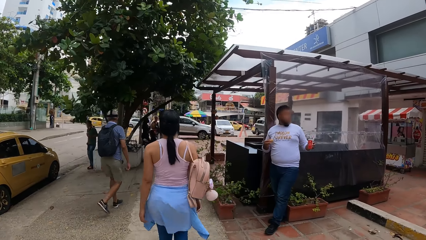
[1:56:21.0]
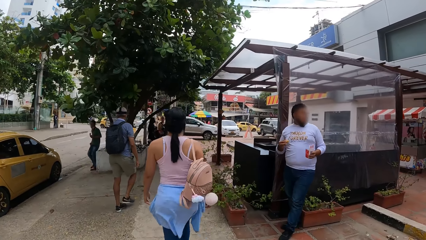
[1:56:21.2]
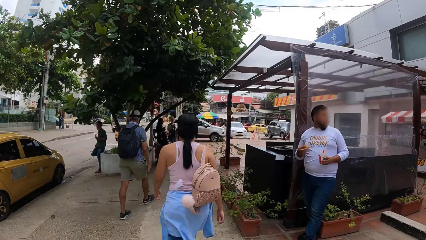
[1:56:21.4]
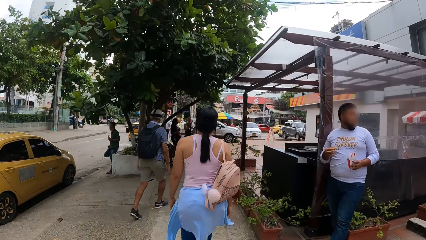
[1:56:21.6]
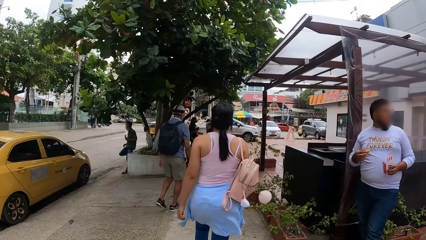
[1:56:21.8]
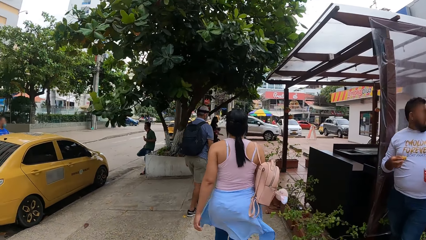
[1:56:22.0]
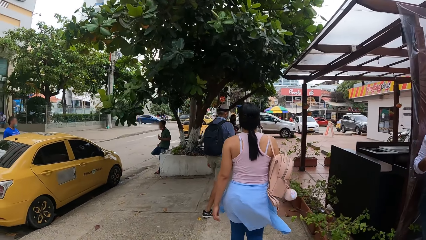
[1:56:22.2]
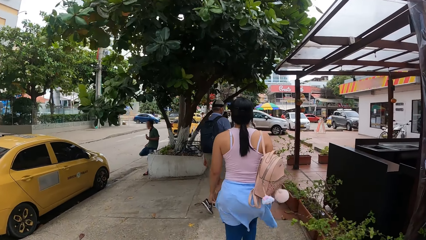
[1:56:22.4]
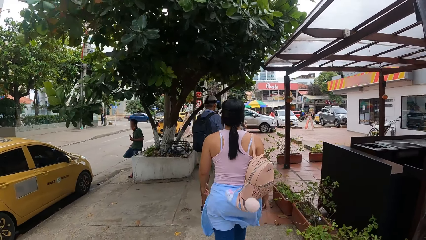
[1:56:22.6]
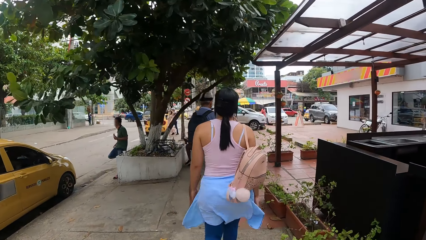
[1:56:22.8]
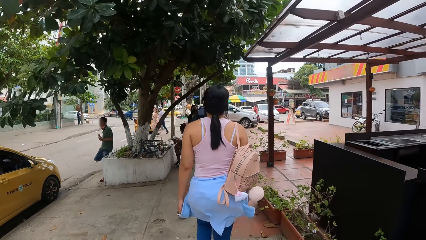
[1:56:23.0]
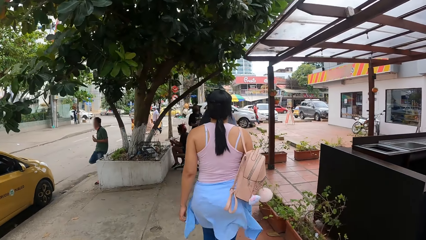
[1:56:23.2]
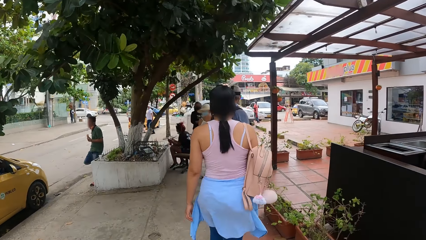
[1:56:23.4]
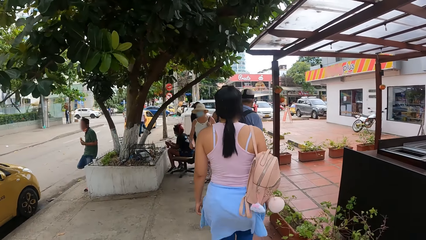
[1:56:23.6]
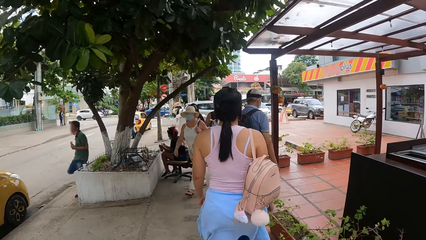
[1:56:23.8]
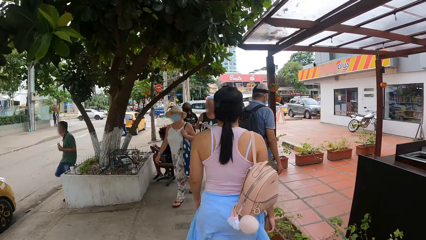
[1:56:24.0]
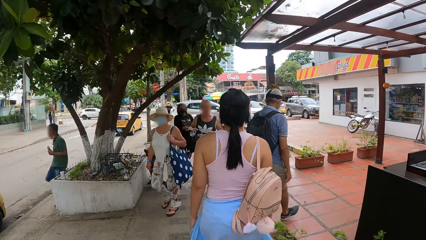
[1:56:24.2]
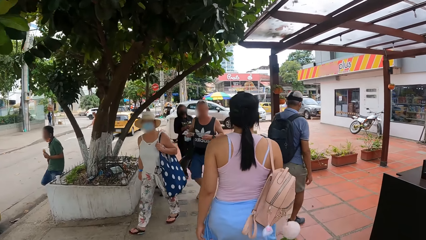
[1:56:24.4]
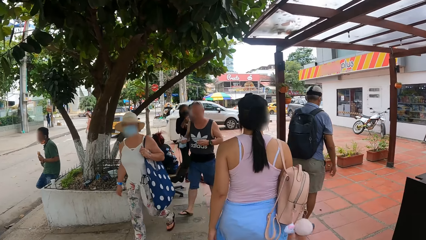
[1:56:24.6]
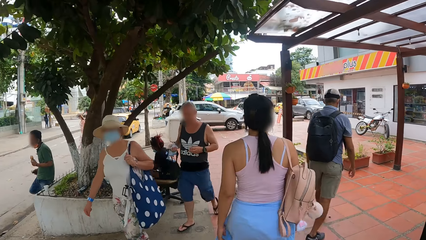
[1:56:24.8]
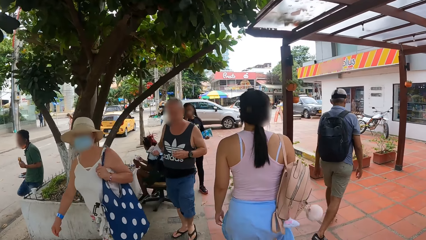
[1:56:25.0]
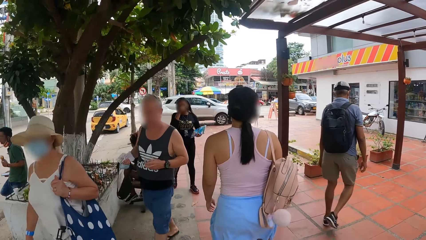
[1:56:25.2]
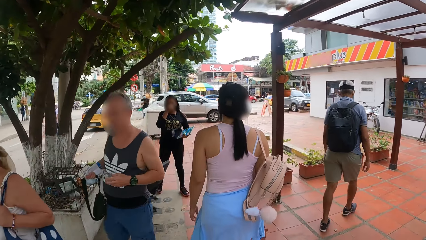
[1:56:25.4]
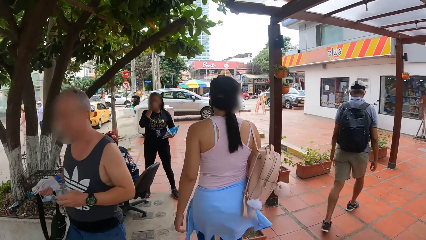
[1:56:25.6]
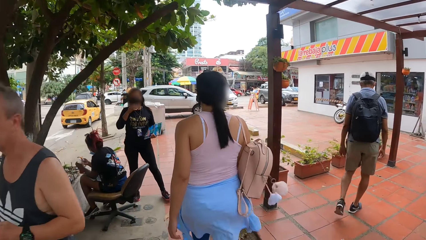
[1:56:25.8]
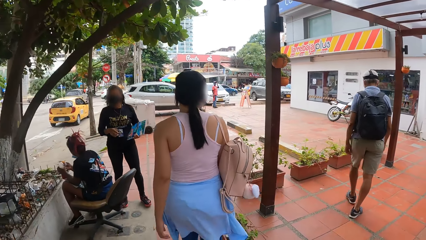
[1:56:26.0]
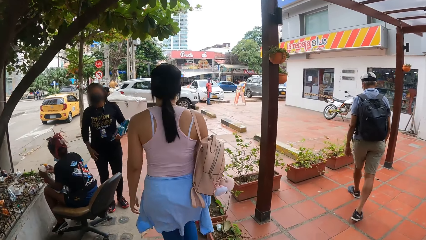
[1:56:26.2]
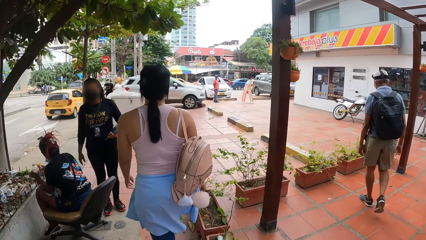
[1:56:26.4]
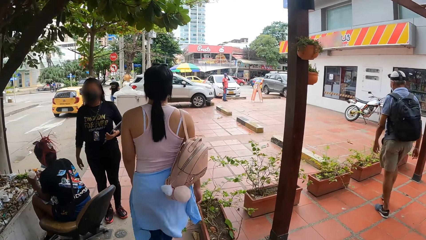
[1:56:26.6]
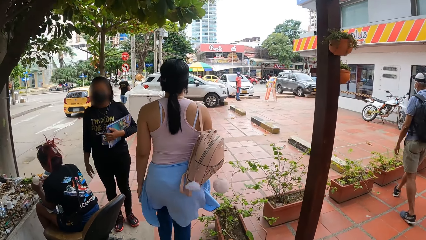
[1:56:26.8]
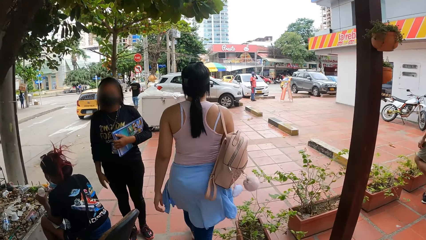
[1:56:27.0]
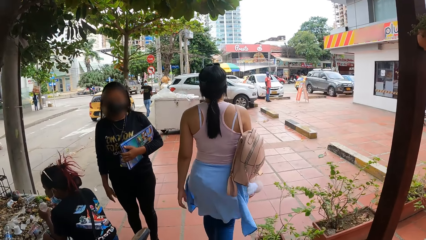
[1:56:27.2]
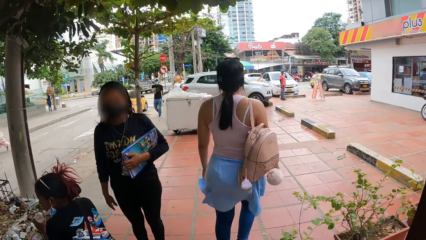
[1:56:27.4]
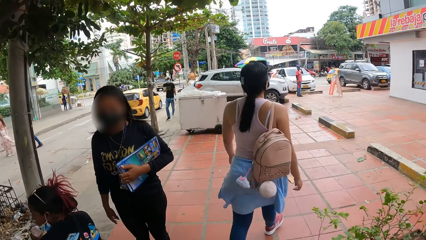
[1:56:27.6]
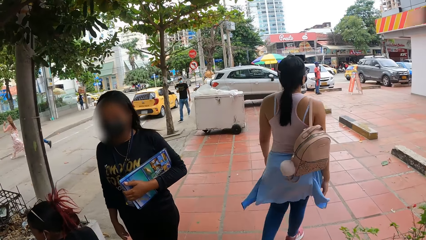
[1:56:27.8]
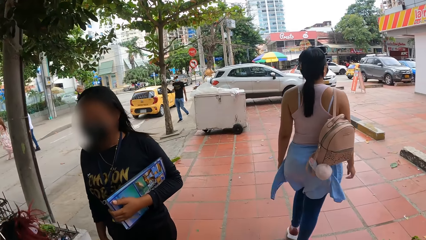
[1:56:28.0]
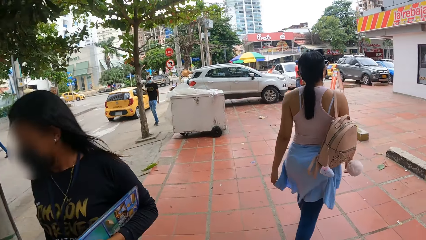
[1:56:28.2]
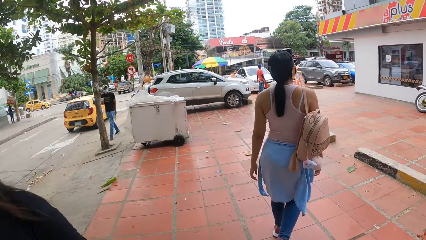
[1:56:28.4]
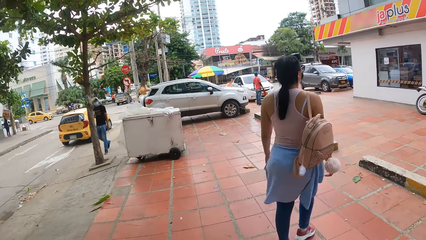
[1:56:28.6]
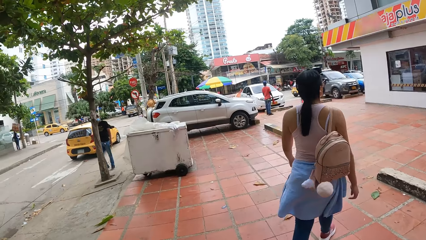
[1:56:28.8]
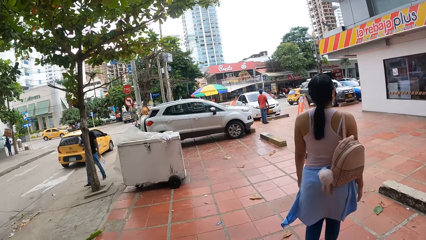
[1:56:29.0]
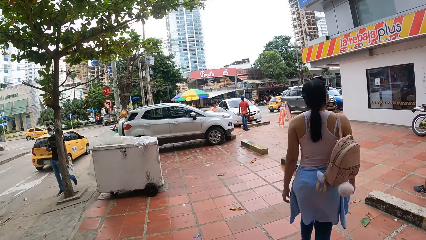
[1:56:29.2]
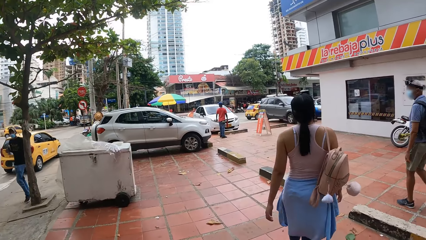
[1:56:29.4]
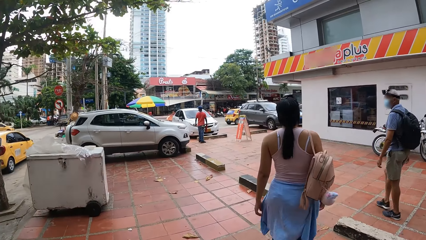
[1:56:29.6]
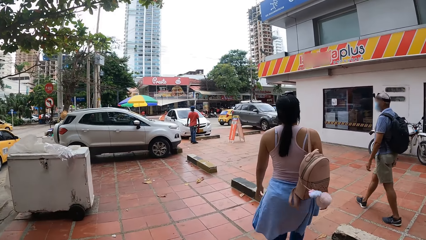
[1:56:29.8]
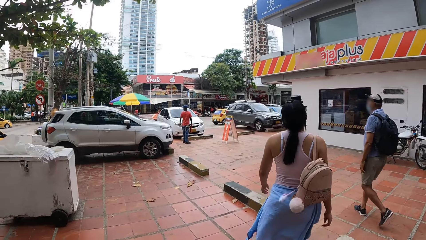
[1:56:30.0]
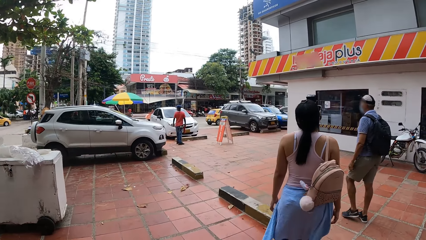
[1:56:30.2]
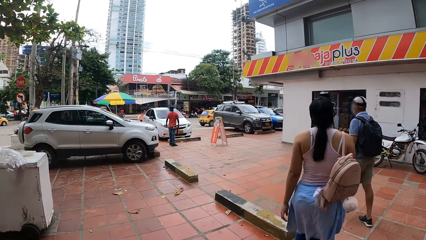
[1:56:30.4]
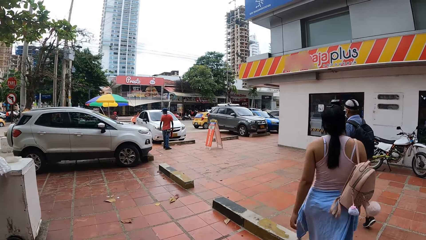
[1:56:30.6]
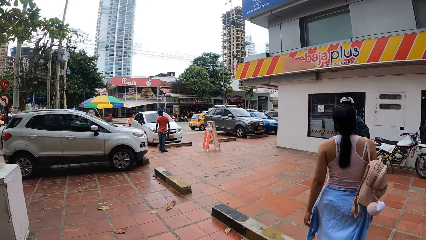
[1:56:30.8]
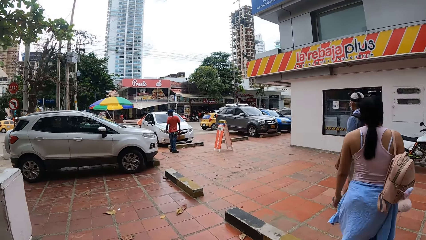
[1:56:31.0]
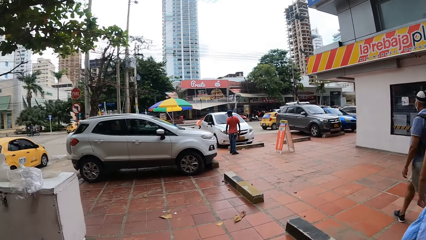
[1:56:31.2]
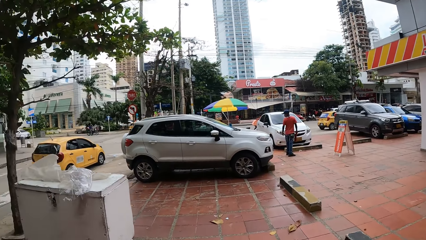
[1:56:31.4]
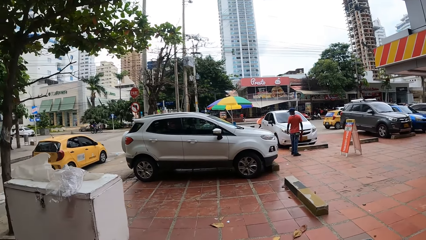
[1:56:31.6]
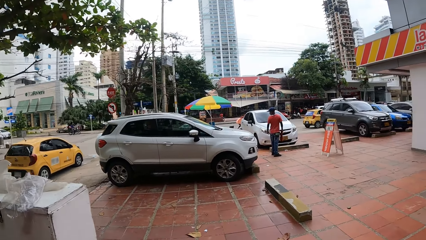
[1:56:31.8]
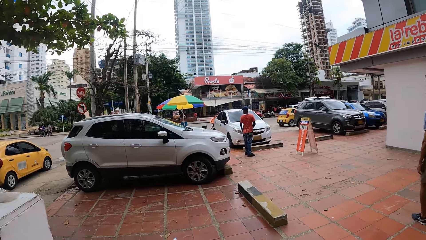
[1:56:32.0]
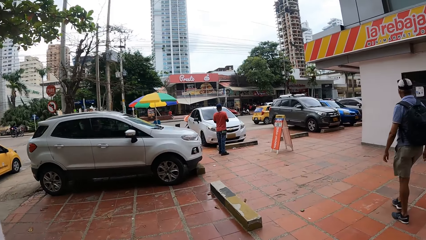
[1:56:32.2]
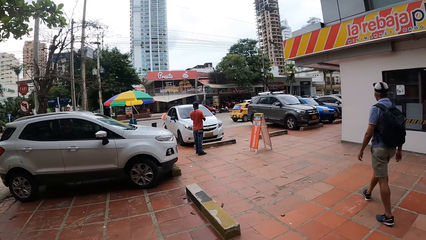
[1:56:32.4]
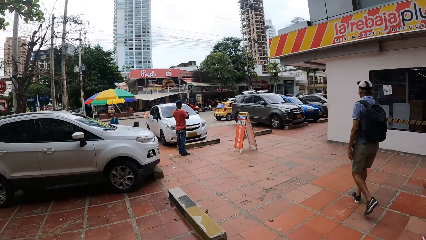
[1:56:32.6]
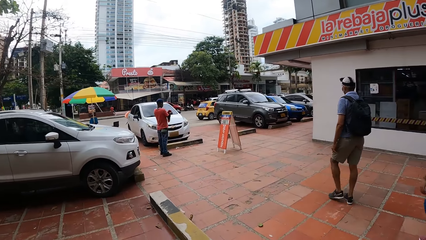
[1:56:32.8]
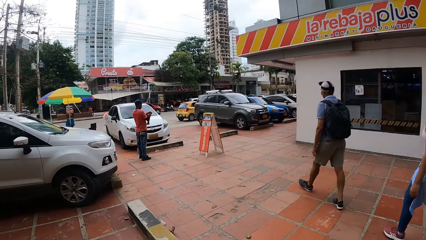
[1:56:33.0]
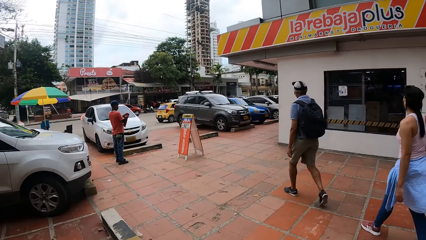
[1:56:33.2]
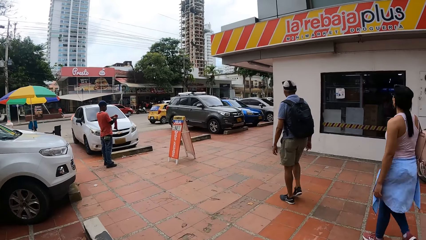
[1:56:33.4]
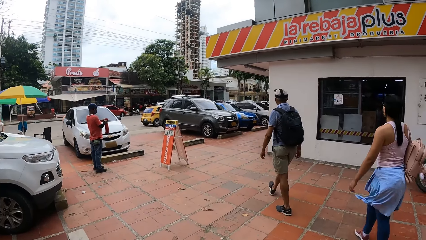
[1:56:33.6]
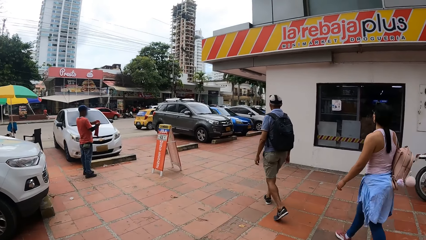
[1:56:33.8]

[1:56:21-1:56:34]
The camera wearer walks on the parking lot.

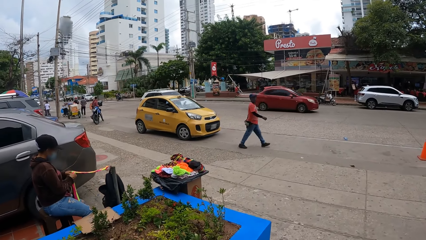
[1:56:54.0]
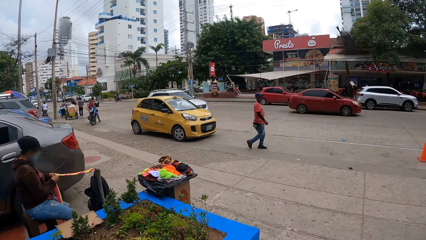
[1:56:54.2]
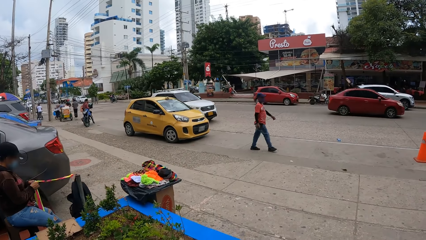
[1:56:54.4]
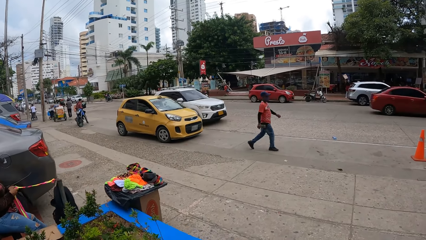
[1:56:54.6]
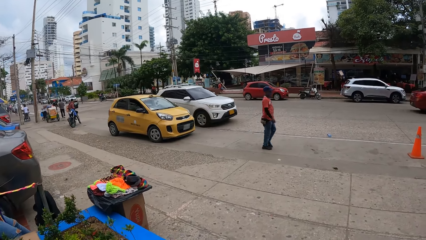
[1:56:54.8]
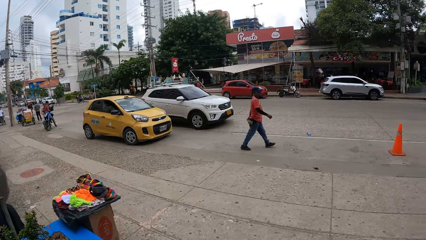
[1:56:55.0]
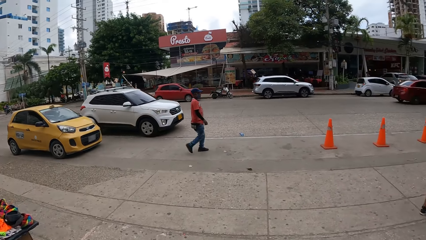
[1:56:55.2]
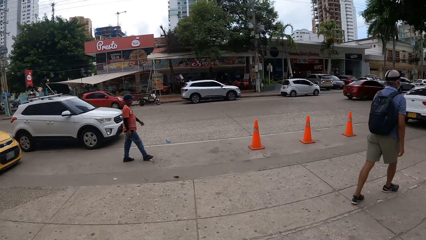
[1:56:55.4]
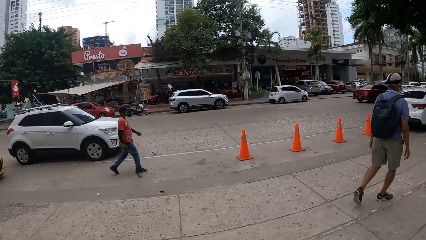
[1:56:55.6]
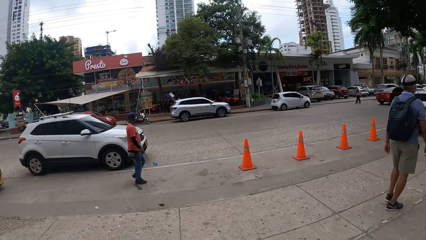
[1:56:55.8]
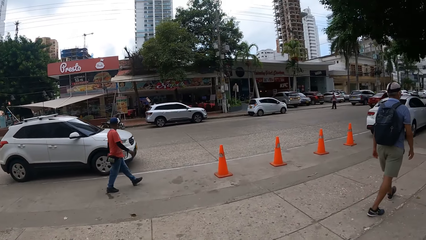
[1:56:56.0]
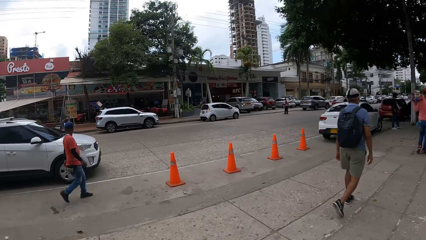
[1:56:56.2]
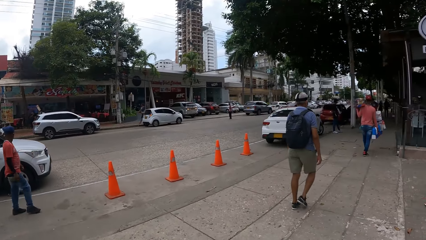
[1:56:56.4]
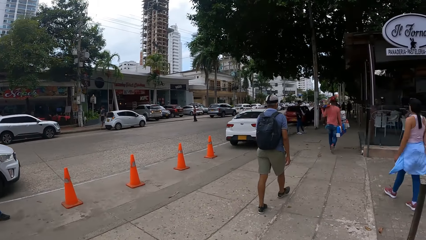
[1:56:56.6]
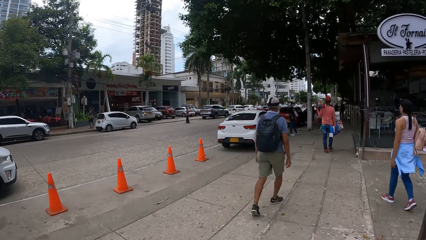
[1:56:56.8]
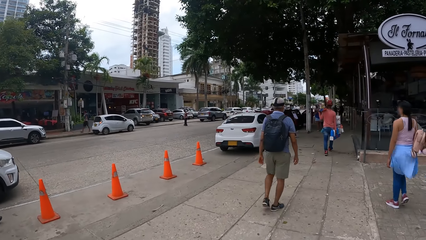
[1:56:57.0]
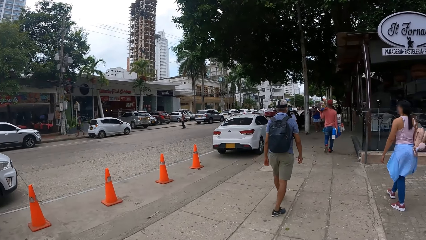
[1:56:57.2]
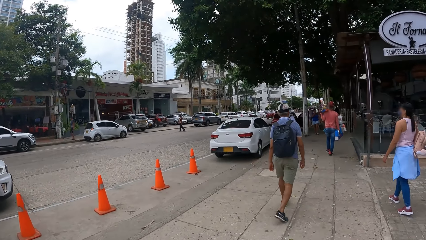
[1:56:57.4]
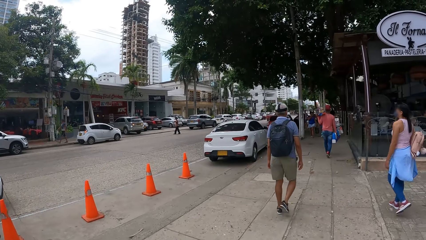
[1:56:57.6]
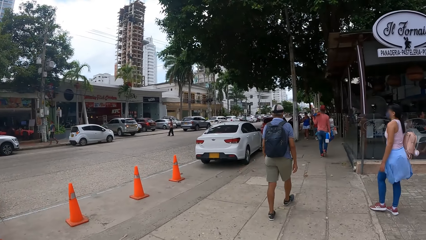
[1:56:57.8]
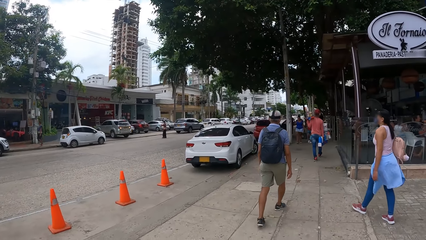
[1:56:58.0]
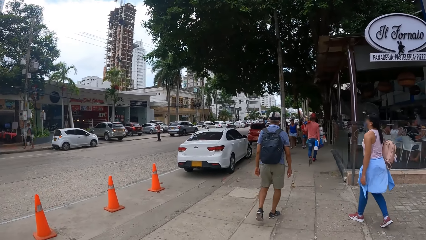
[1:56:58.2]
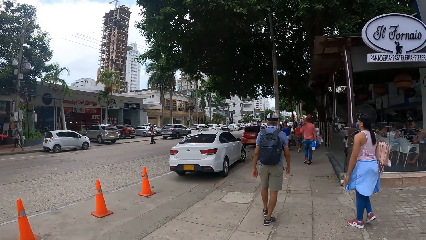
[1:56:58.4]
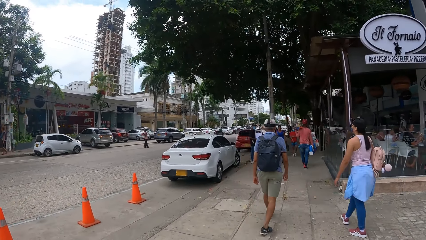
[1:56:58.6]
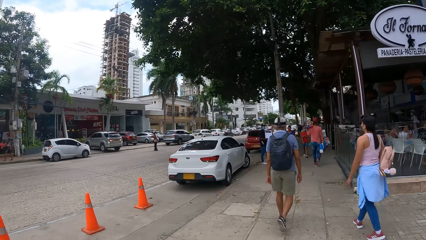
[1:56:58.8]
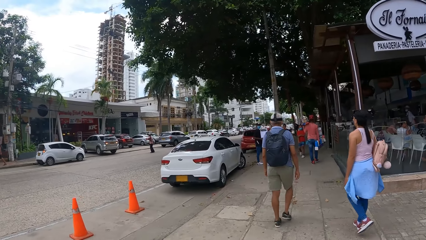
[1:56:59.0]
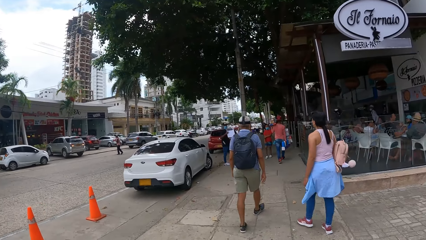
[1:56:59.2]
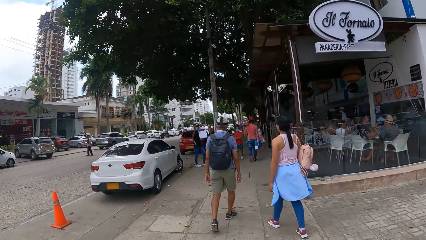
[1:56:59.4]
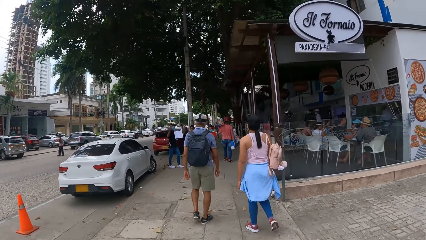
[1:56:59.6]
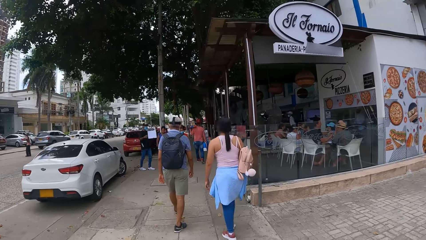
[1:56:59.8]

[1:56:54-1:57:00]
The camera wearer walks on the sidewalk.
